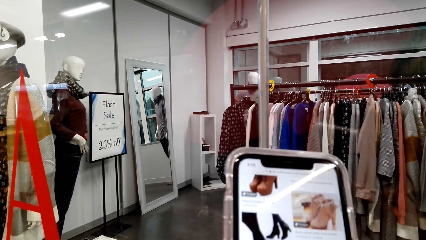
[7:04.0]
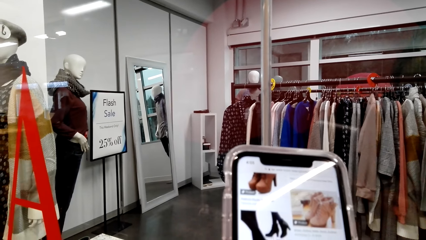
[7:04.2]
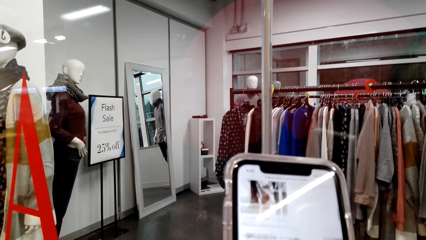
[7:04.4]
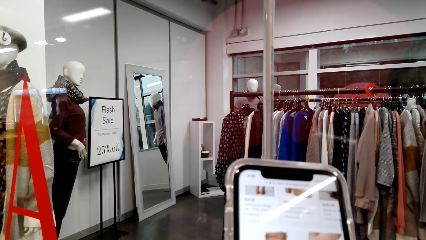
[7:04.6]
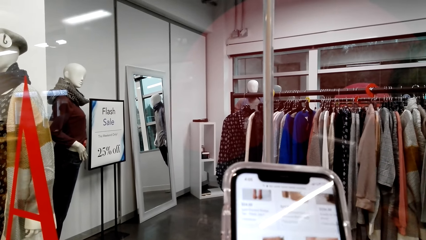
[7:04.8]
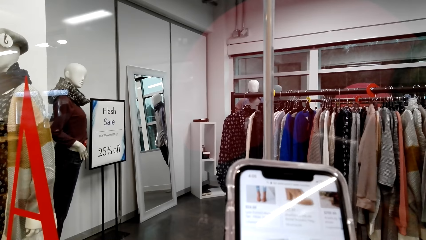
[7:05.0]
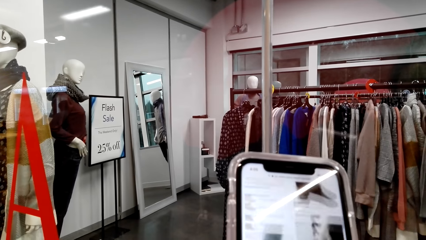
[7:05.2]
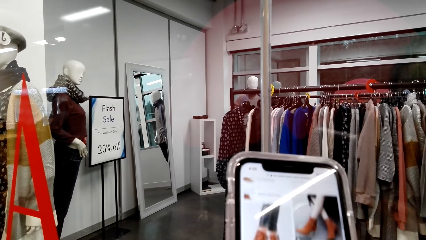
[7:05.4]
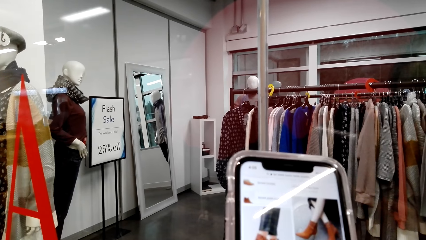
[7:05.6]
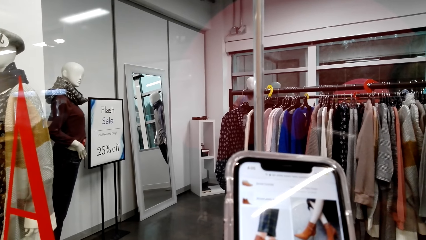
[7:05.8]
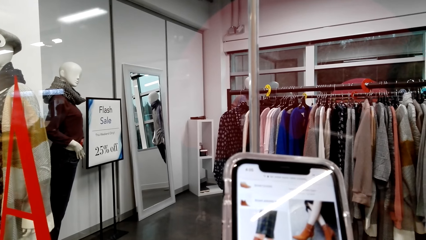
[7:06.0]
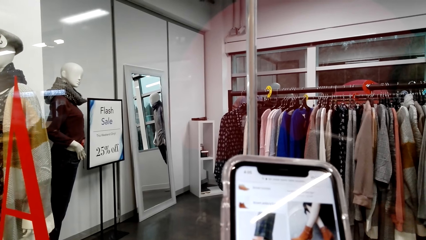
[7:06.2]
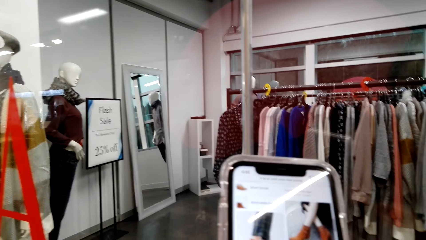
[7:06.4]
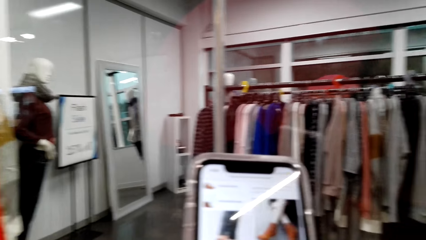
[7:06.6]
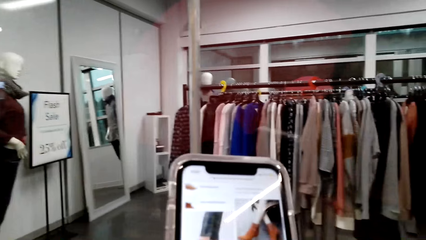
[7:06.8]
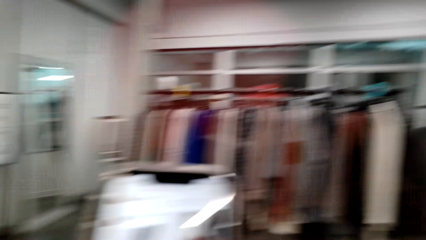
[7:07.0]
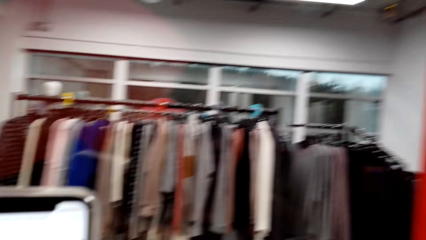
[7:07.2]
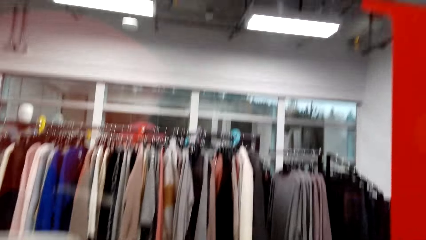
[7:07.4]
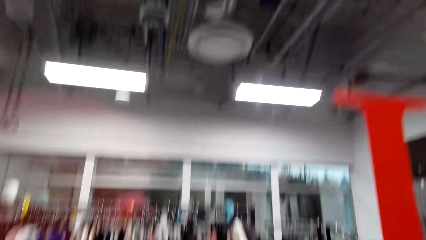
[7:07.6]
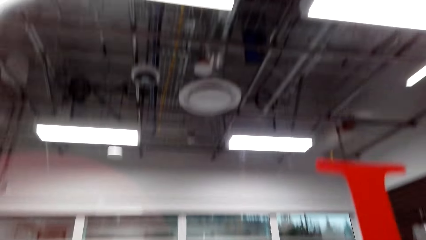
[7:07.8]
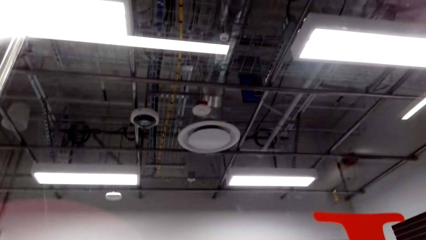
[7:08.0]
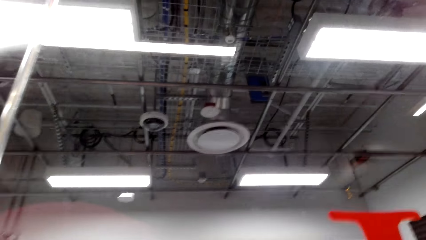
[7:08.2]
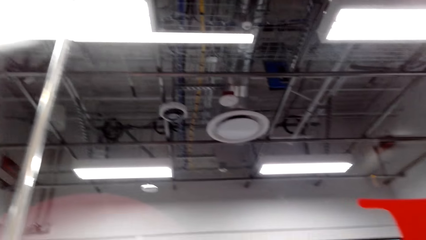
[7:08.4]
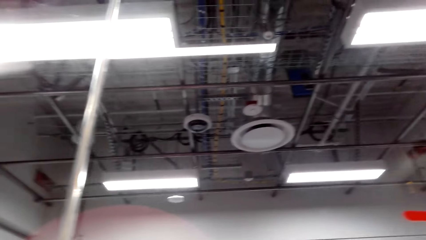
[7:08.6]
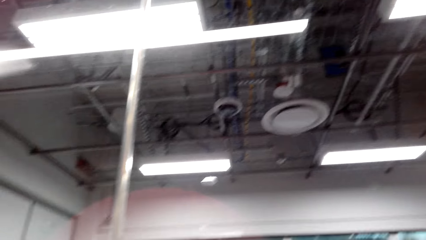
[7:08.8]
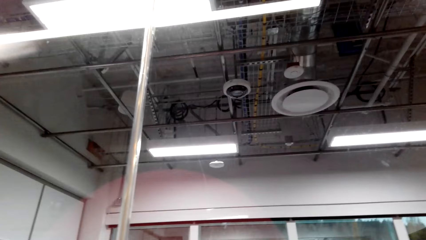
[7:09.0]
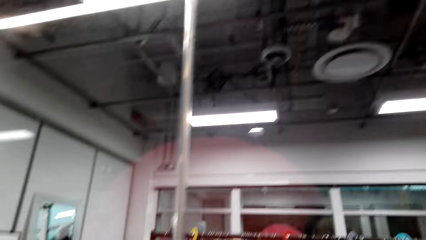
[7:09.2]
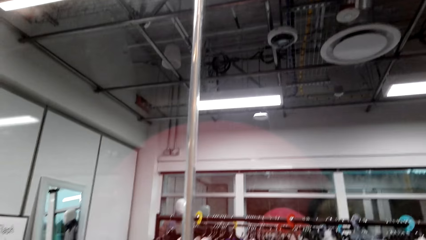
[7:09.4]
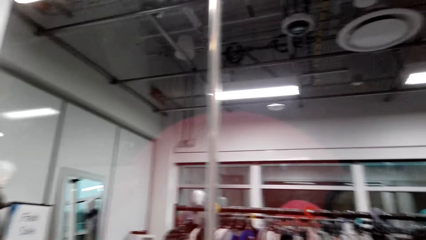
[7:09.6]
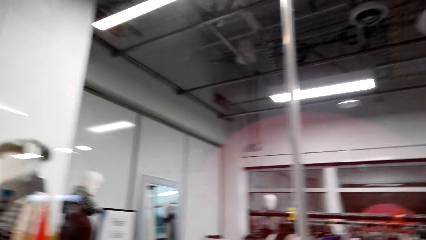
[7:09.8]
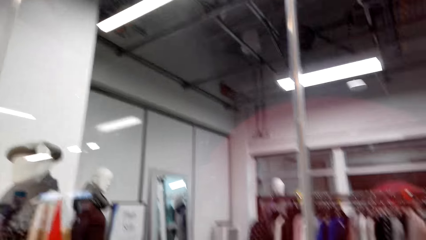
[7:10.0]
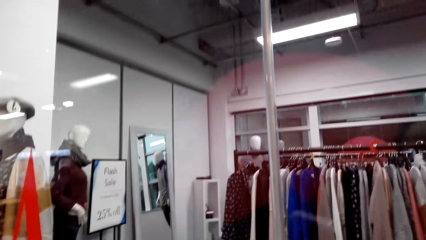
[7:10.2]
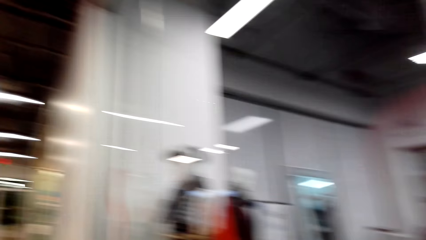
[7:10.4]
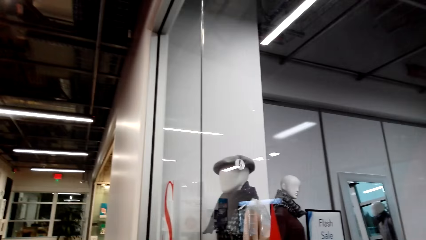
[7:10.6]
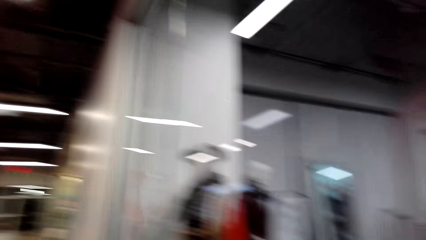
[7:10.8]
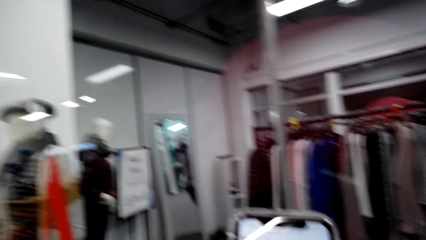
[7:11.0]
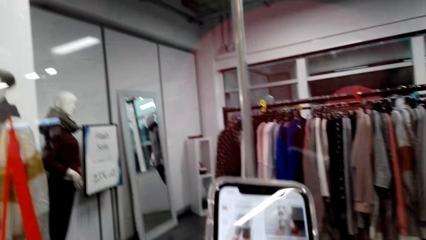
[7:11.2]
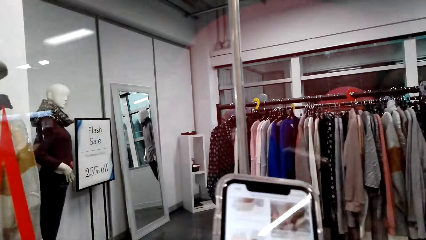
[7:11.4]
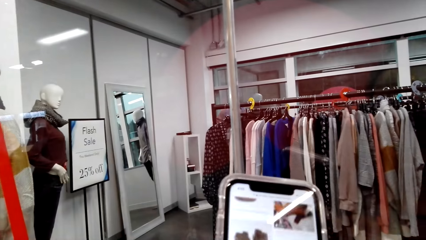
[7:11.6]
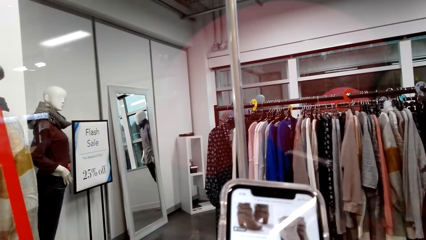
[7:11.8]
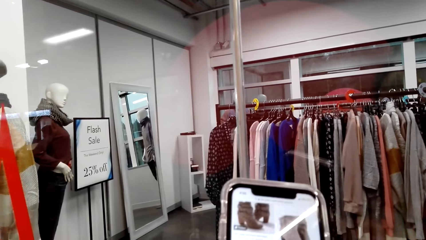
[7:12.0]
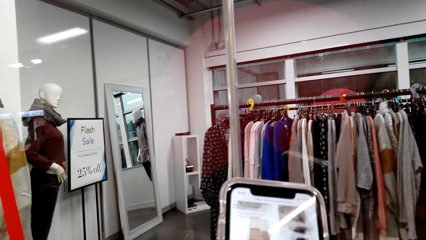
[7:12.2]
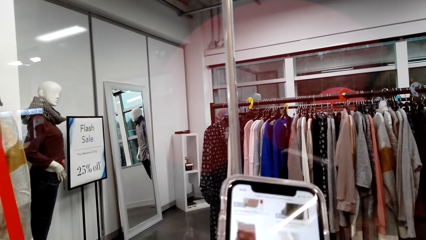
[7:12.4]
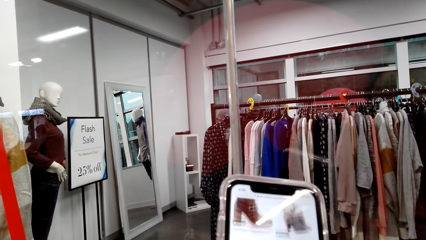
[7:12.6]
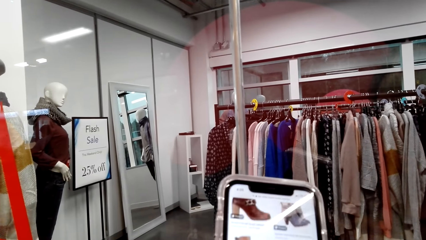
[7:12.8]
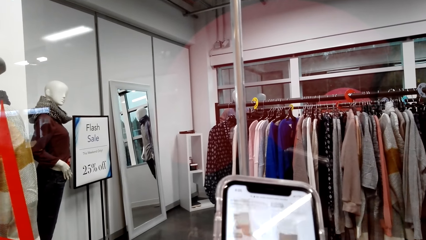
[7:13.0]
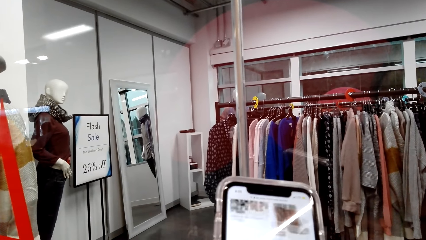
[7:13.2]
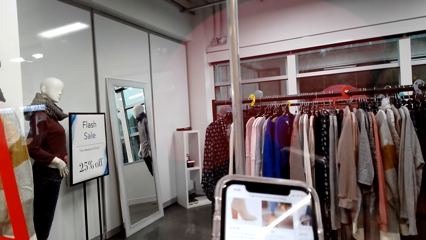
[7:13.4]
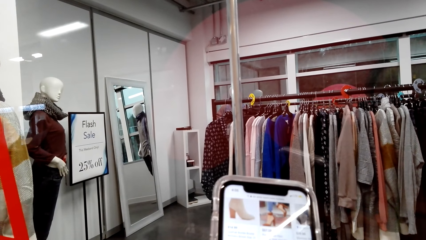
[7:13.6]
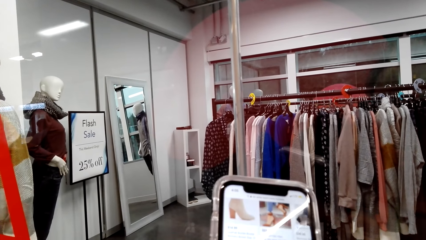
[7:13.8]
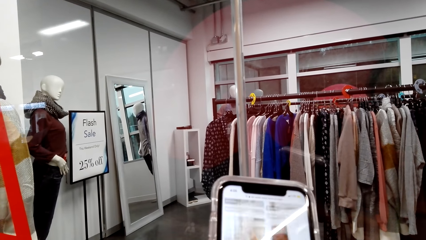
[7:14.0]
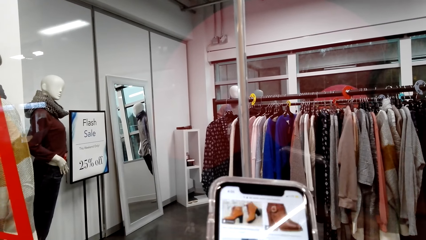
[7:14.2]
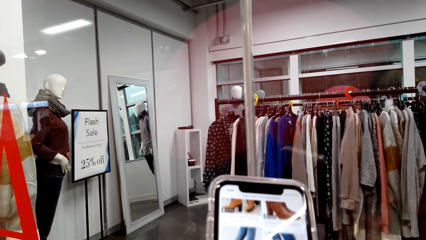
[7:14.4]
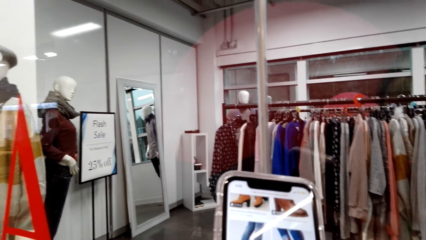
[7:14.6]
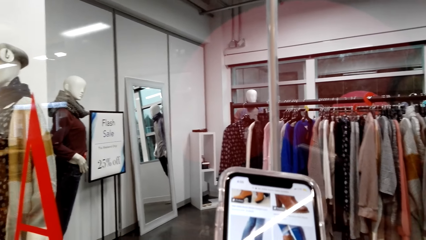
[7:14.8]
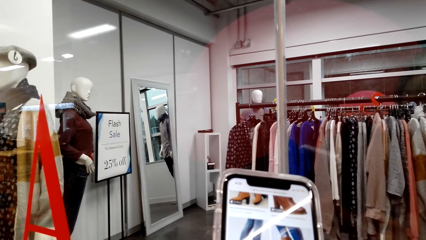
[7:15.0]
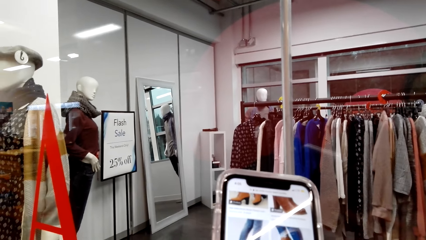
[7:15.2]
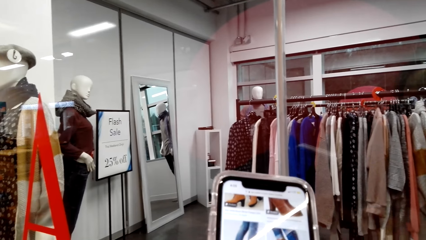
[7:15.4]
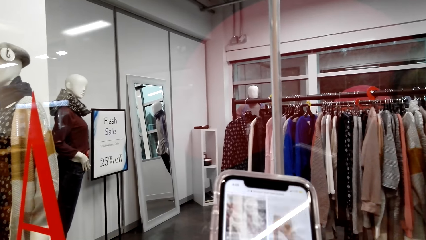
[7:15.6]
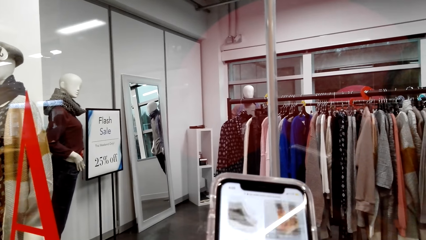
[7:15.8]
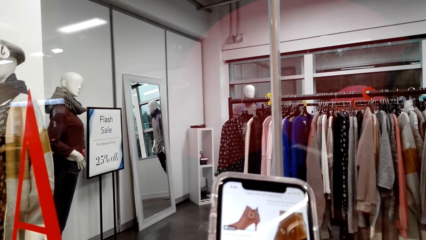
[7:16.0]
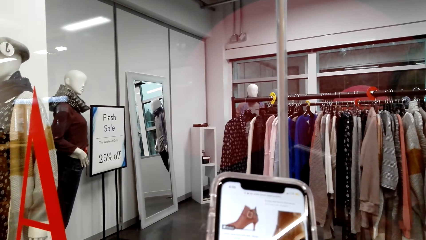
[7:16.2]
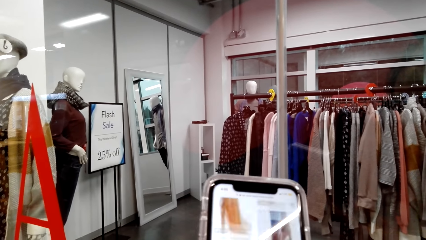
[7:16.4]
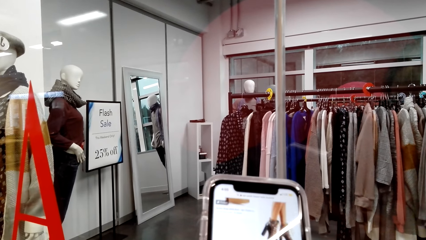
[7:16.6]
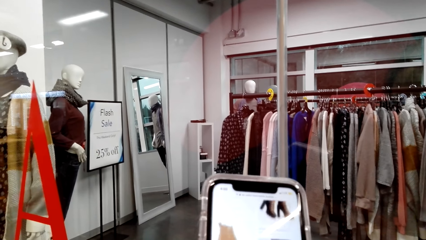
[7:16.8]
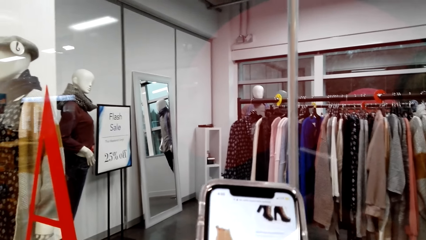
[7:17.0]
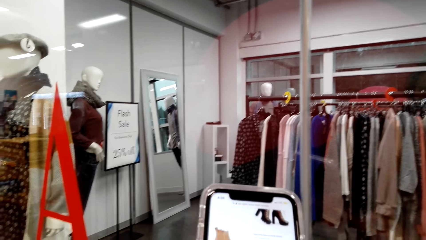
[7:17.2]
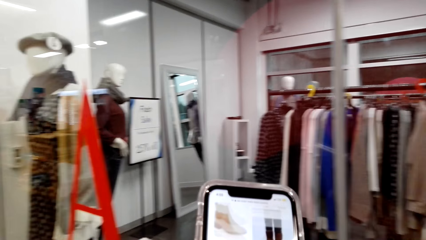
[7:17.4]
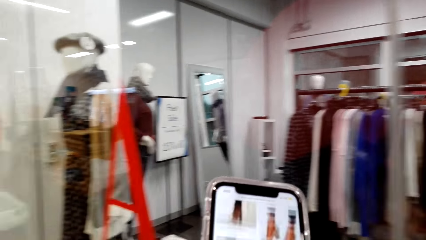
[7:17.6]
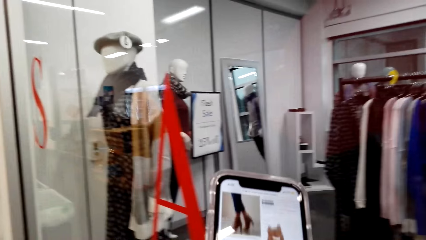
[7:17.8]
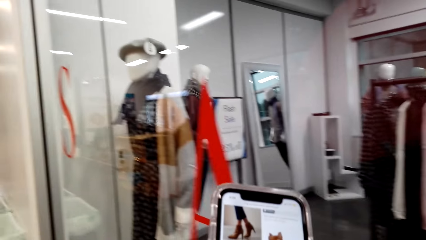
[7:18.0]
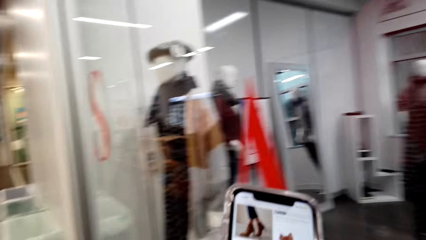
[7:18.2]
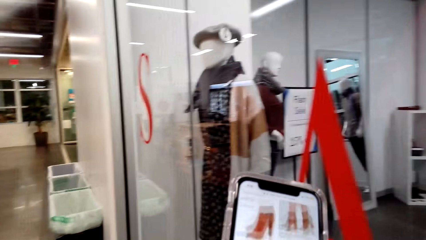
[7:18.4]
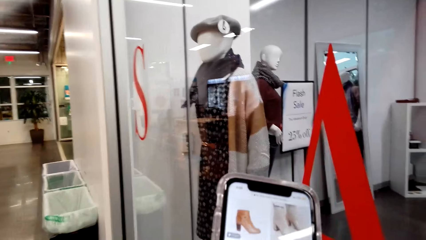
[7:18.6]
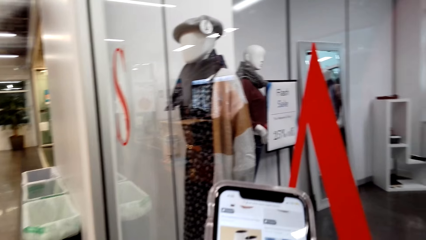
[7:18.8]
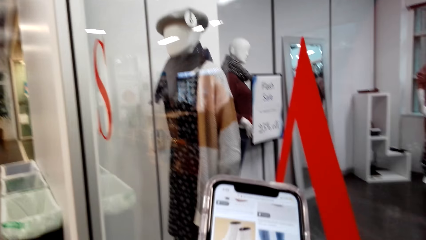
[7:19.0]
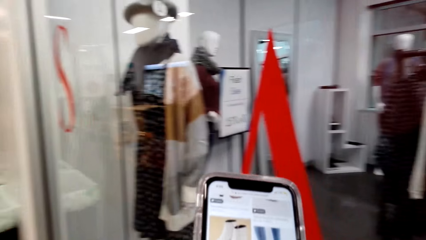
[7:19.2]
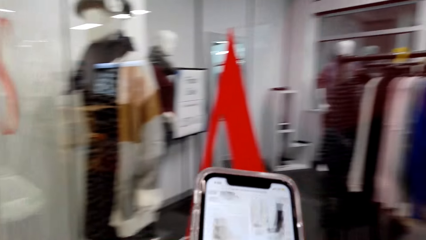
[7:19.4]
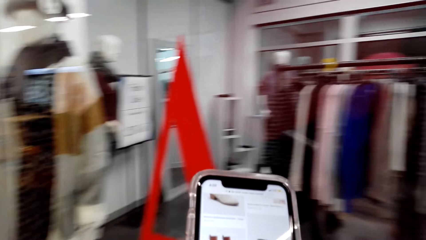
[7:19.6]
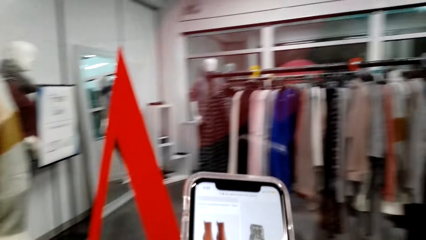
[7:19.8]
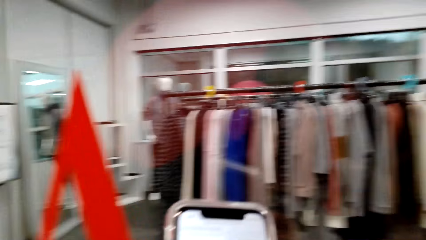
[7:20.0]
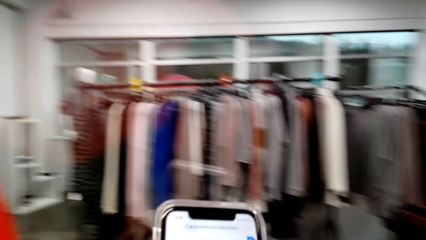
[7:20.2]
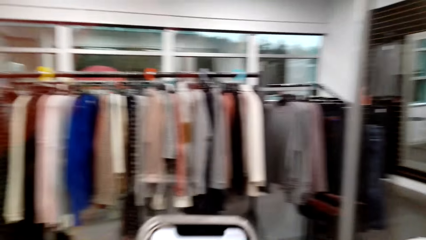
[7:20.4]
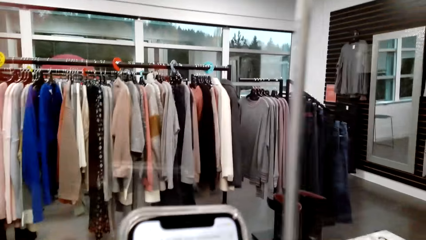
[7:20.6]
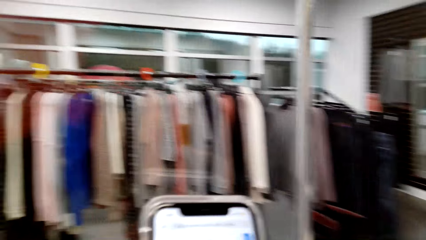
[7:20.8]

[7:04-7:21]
The camera wearer looks around a supermarket. She looks up. She operates a mobile phone with her hands. She walks around the supermarket.
